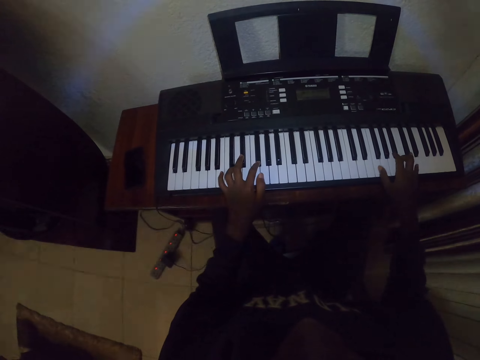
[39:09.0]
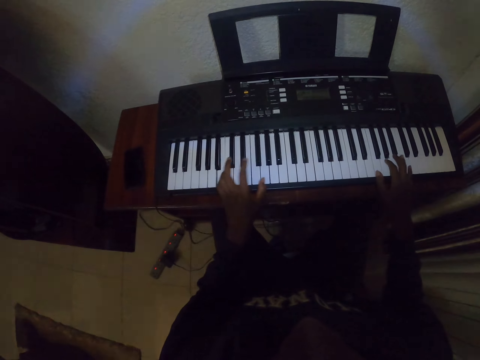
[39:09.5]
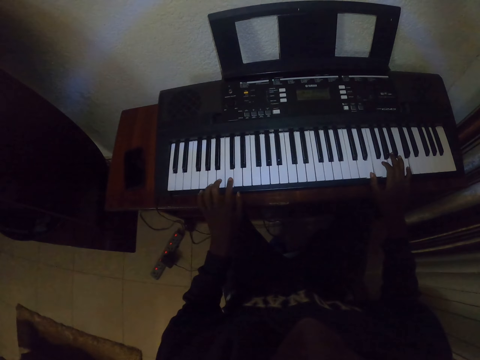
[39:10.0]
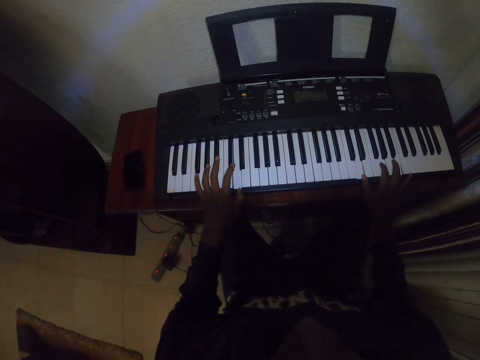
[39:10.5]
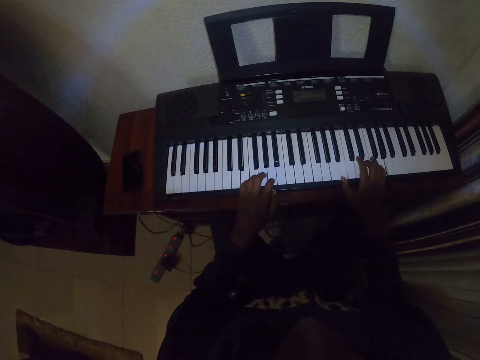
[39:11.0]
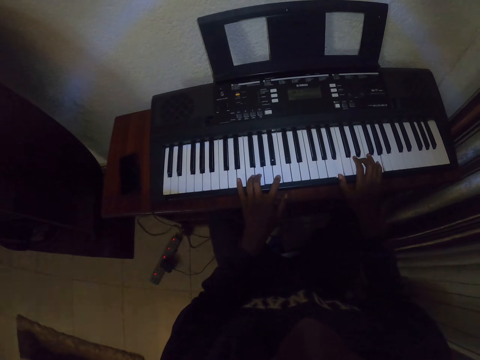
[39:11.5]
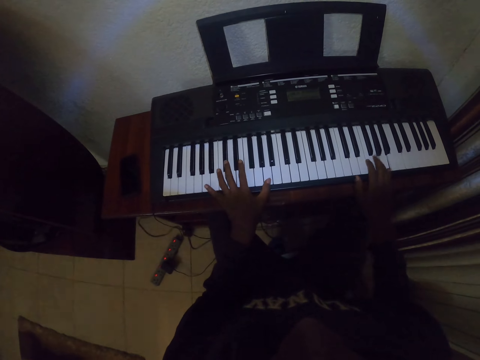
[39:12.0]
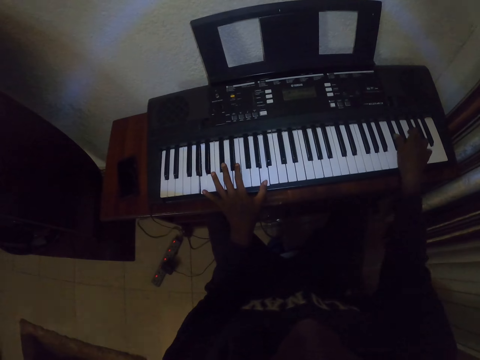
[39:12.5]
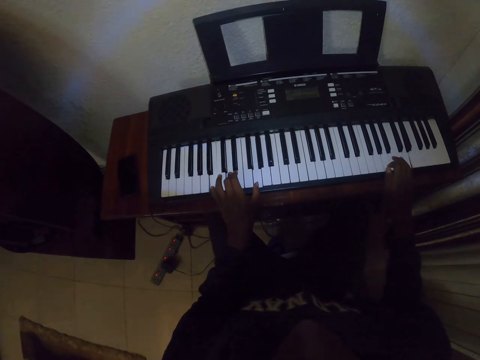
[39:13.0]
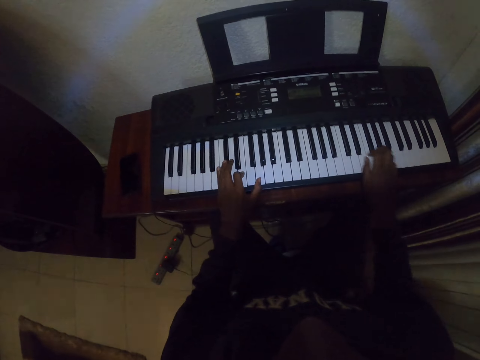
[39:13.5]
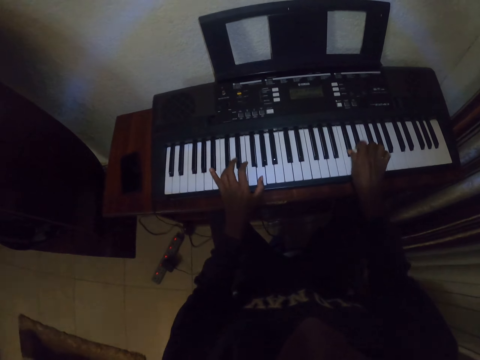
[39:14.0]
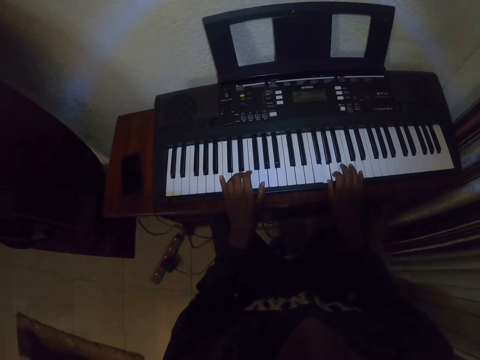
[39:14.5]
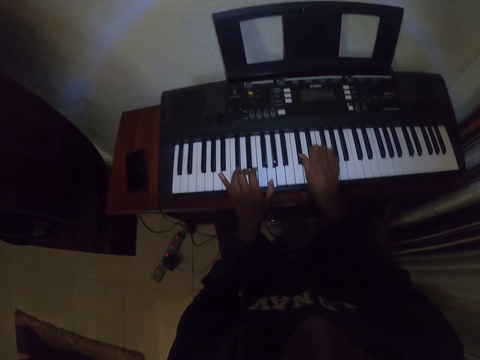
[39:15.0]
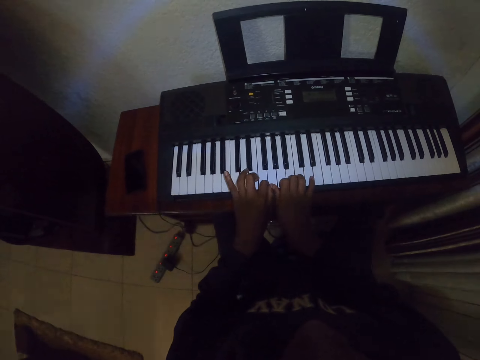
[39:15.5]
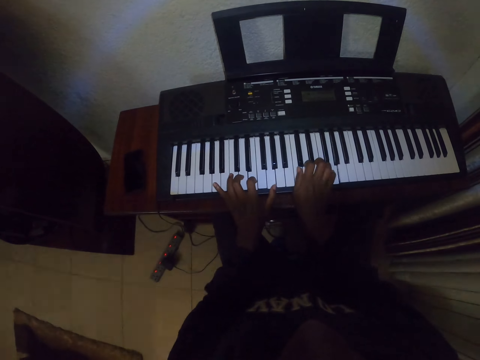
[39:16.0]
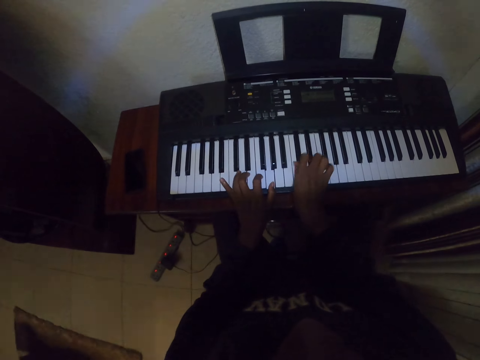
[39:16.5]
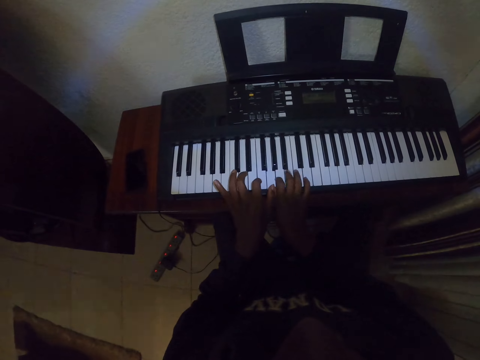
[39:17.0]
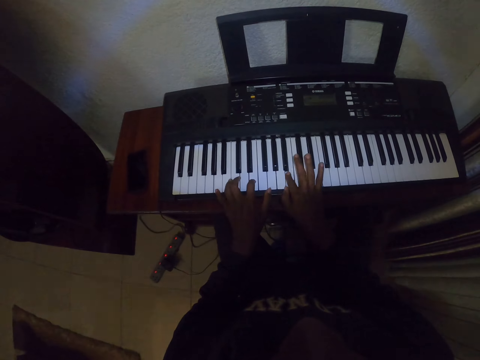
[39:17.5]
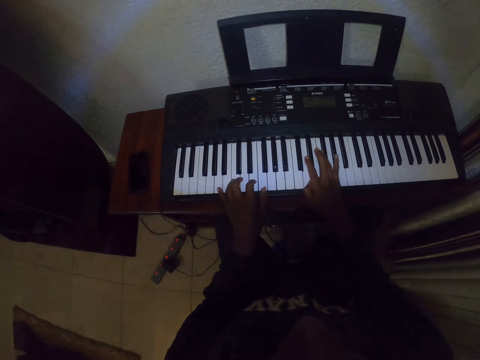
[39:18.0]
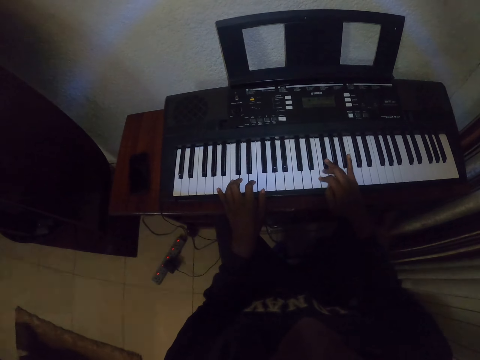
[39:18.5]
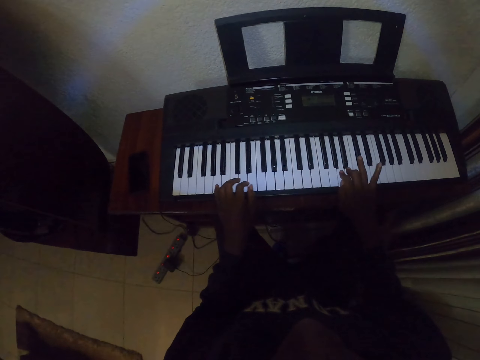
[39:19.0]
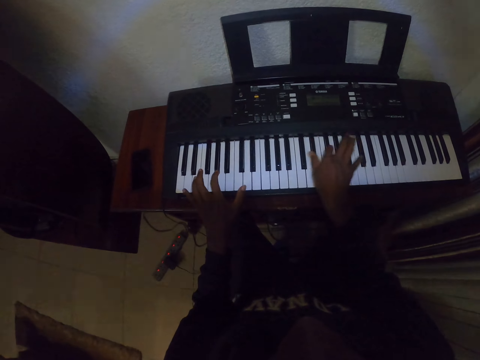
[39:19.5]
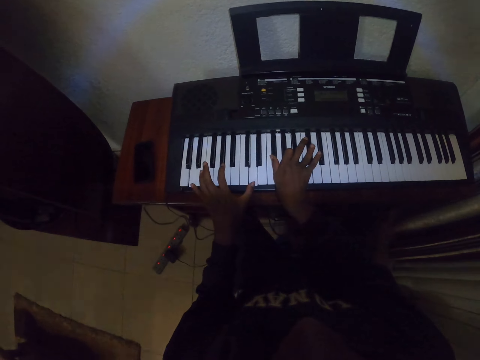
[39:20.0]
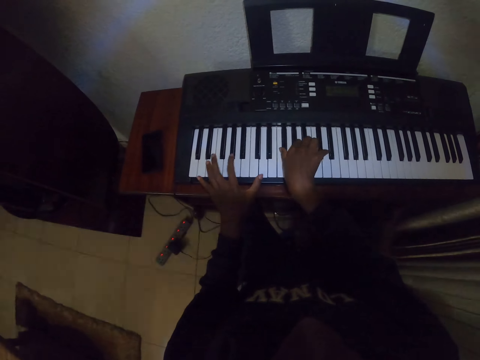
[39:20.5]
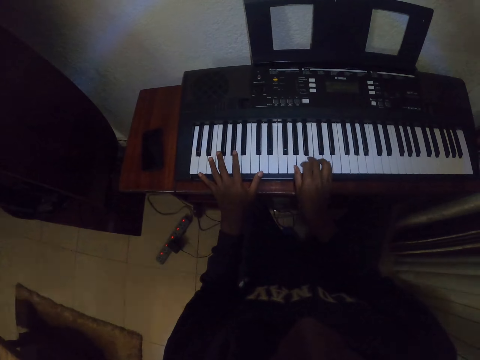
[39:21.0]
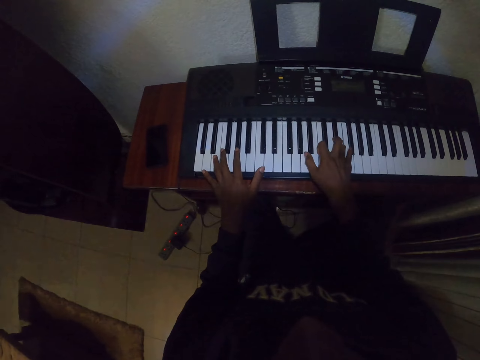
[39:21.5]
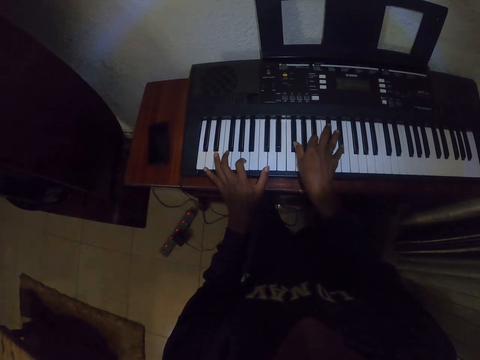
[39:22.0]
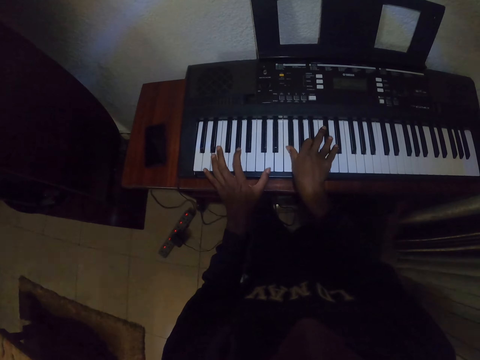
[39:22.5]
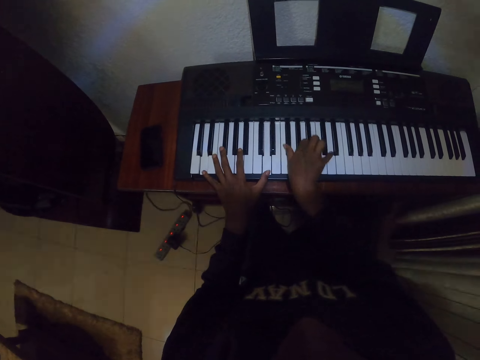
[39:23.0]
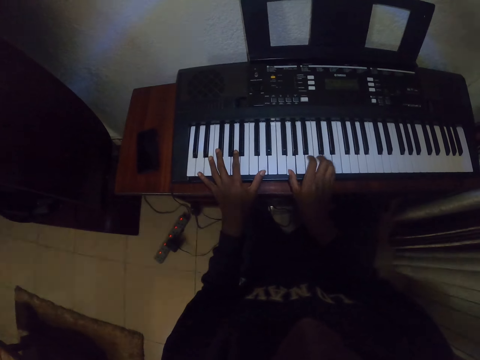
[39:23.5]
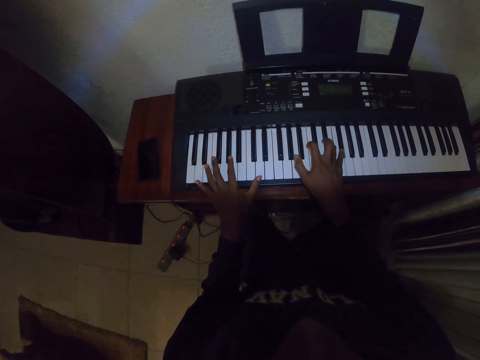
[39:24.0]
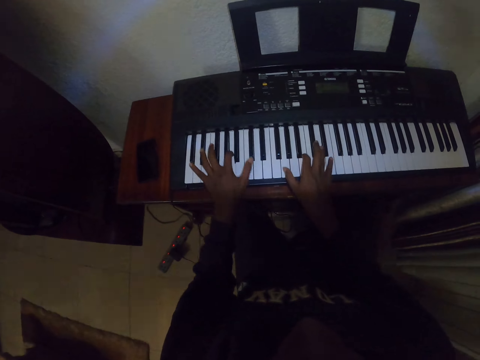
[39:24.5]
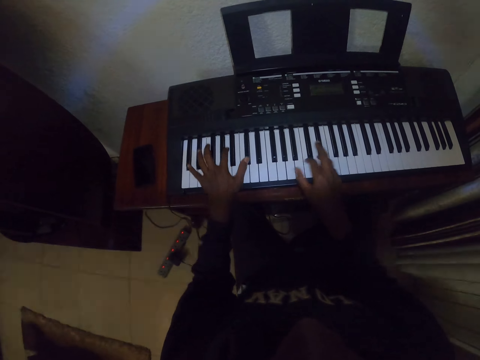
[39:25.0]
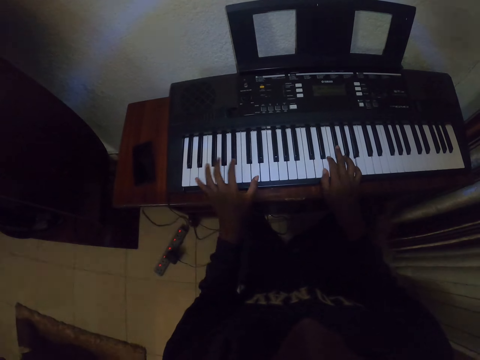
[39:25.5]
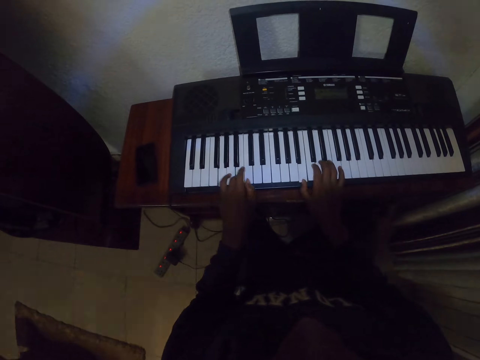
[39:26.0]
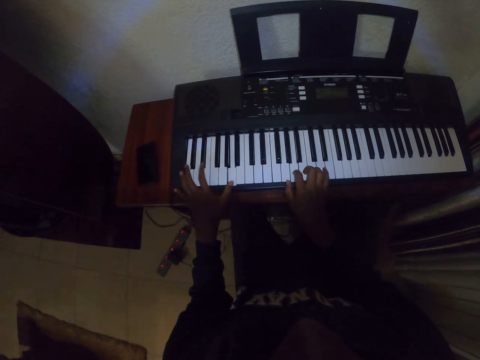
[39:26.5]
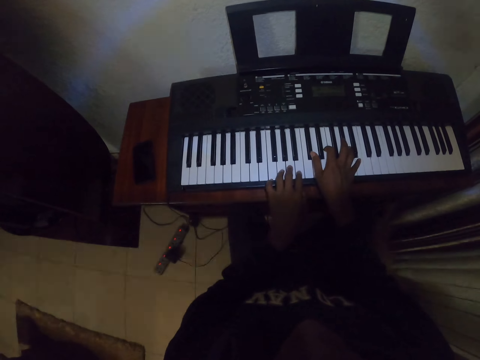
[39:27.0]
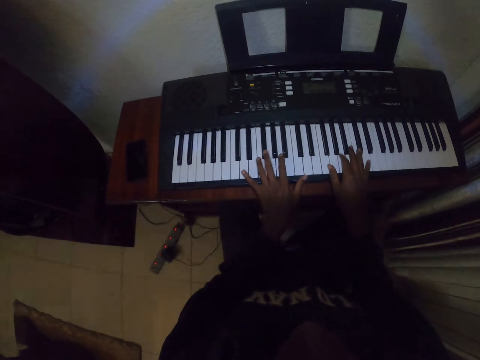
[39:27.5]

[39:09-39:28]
The camera wearer plays piano. They play piano repeatedly.

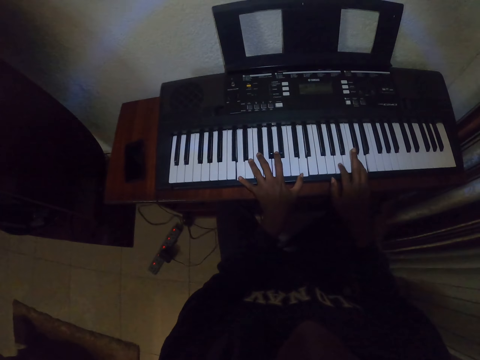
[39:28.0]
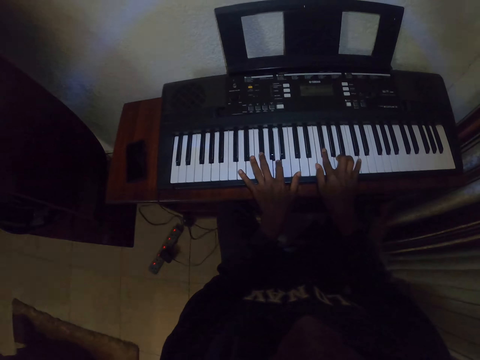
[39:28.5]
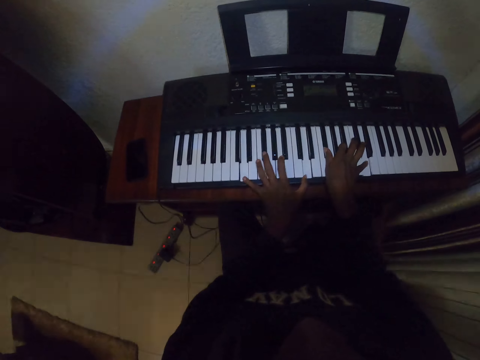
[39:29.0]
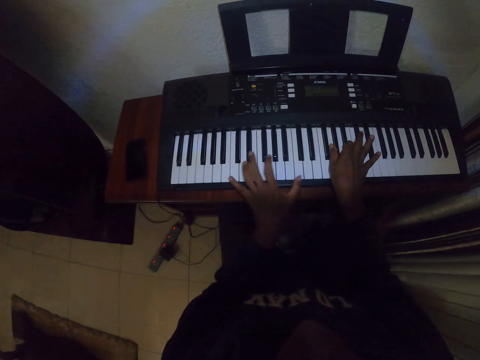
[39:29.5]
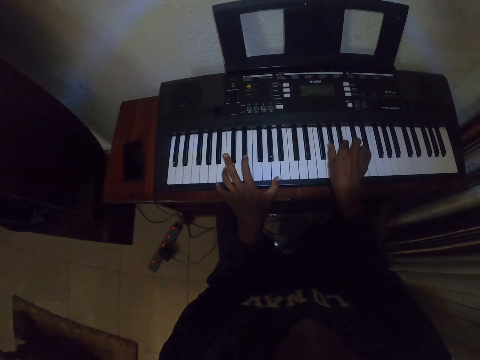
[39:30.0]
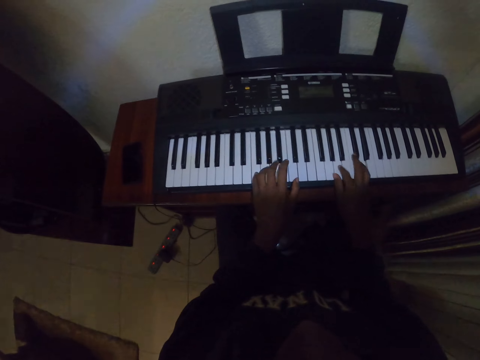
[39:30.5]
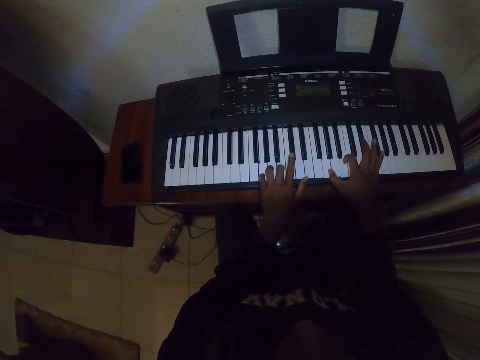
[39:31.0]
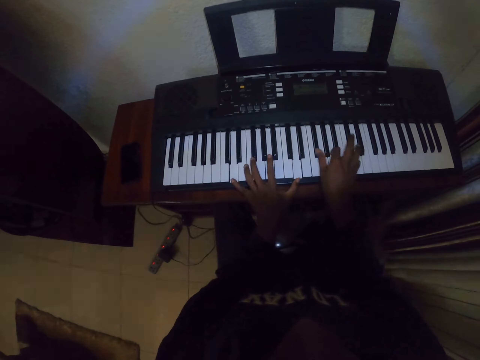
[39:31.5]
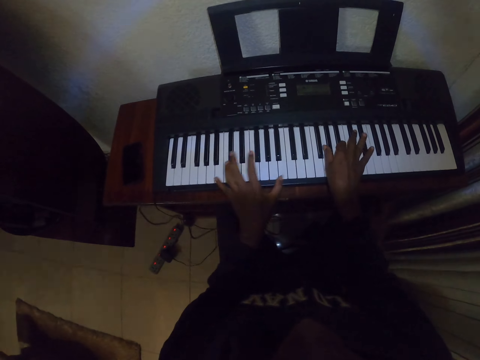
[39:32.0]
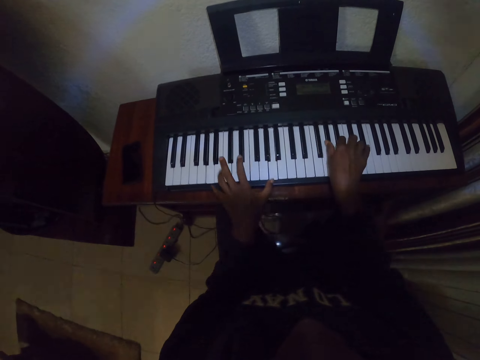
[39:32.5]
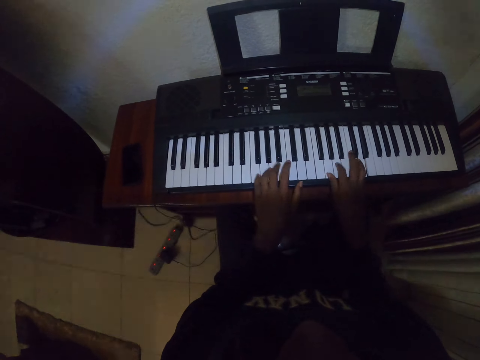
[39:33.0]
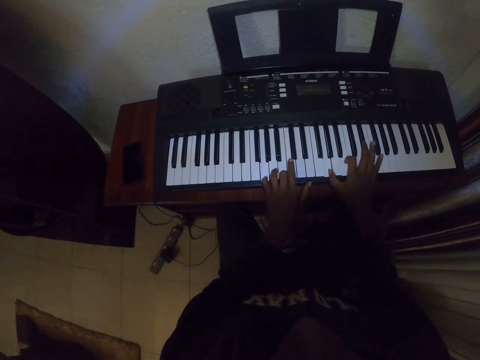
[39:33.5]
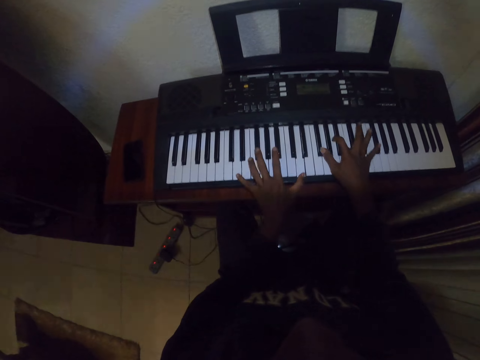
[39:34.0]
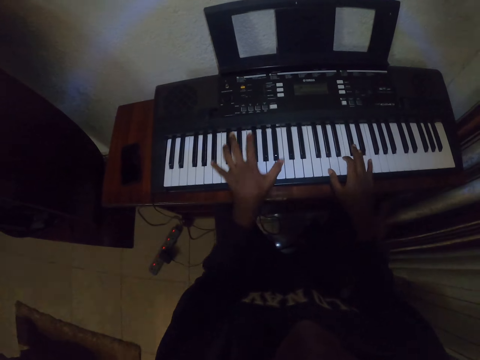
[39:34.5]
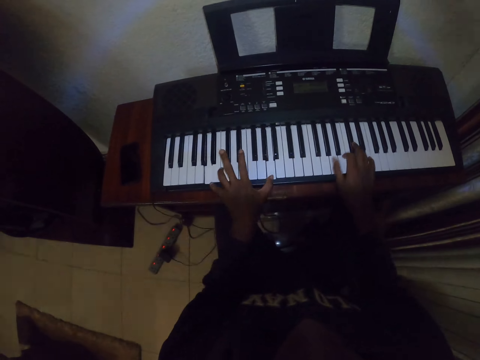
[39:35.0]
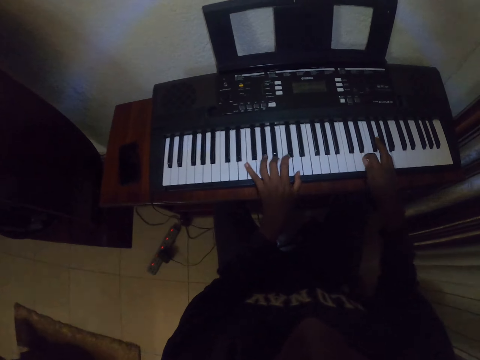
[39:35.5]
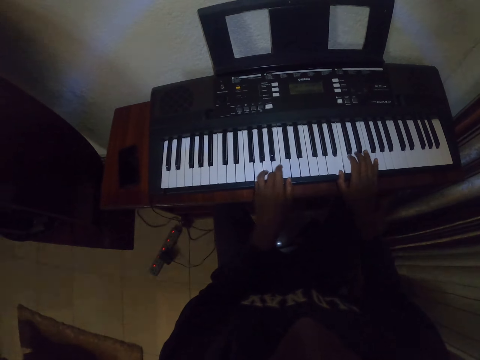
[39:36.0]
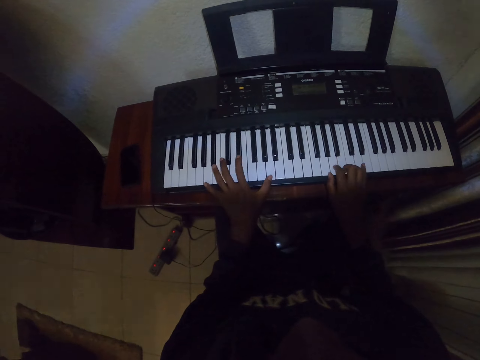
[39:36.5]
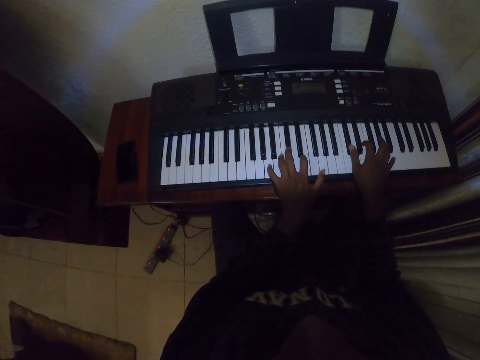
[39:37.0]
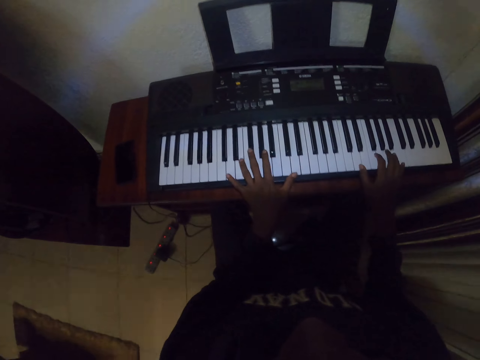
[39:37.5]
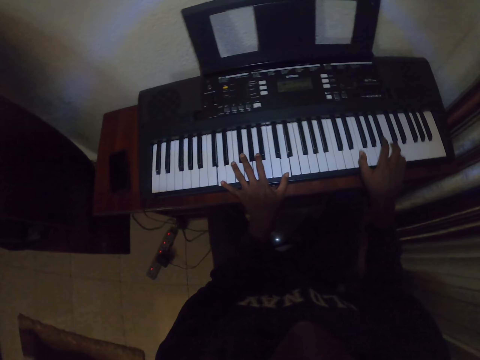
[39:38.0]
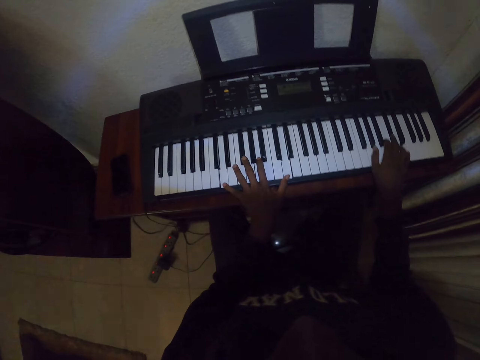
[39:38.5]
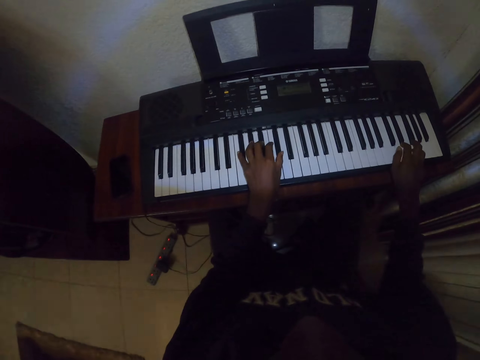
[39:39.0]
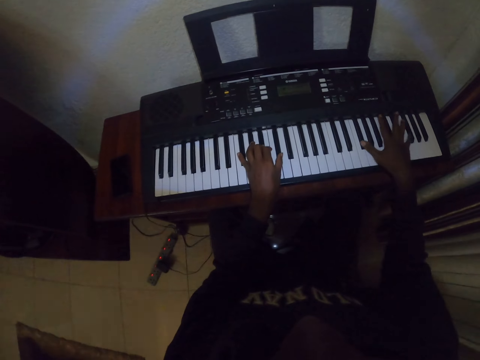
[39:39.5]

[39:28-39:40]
The camera wearer plays piano. They play piano repeatedly.
